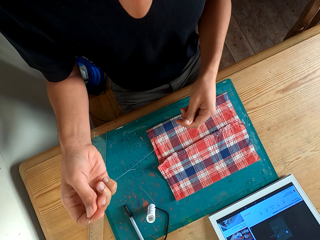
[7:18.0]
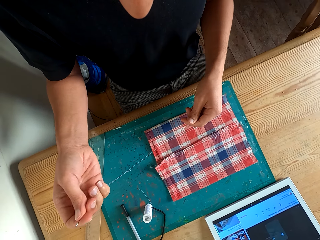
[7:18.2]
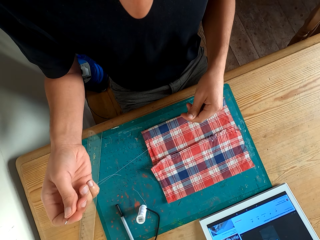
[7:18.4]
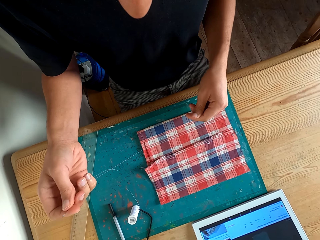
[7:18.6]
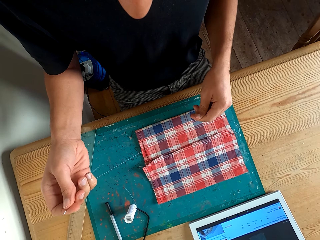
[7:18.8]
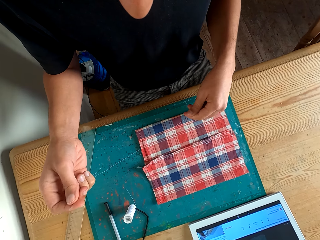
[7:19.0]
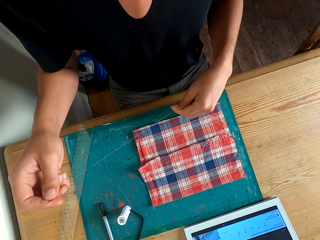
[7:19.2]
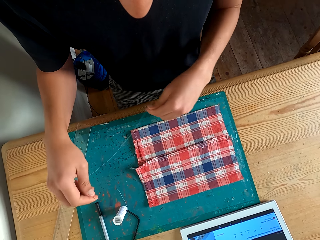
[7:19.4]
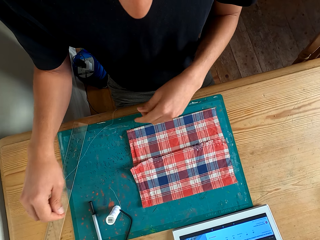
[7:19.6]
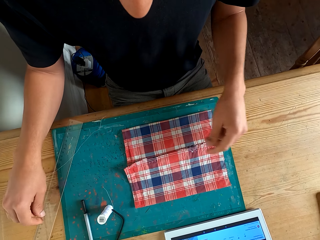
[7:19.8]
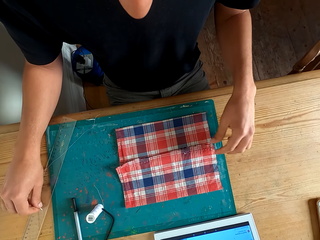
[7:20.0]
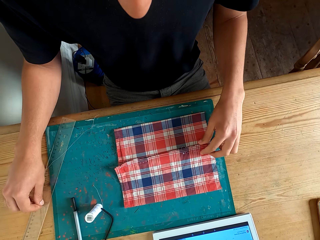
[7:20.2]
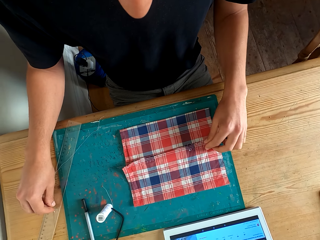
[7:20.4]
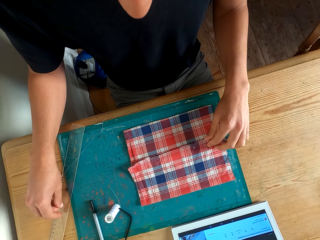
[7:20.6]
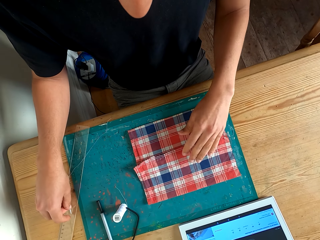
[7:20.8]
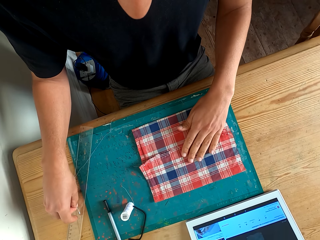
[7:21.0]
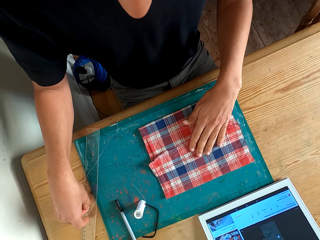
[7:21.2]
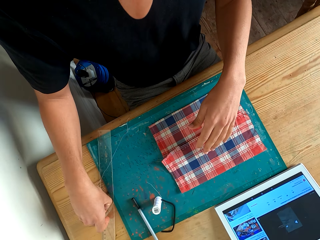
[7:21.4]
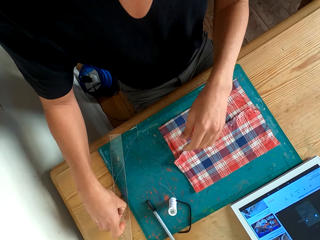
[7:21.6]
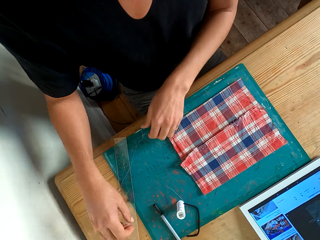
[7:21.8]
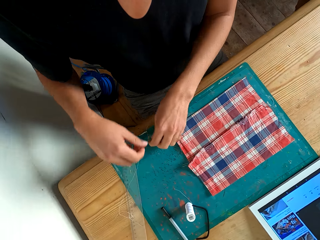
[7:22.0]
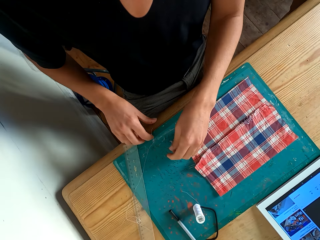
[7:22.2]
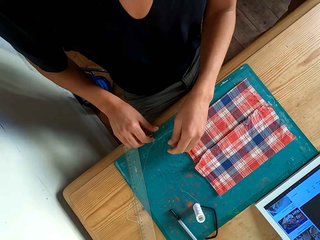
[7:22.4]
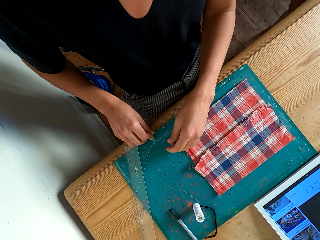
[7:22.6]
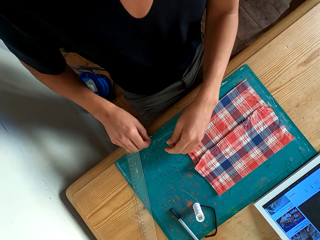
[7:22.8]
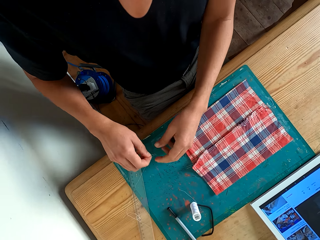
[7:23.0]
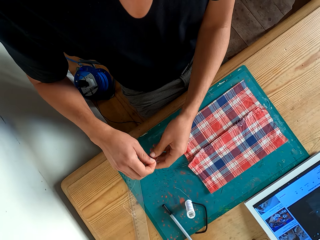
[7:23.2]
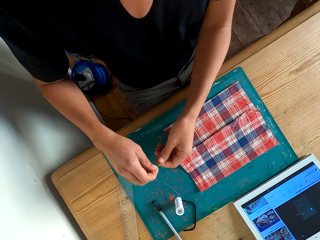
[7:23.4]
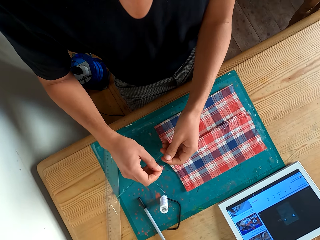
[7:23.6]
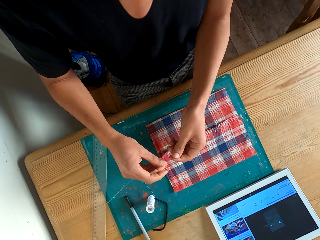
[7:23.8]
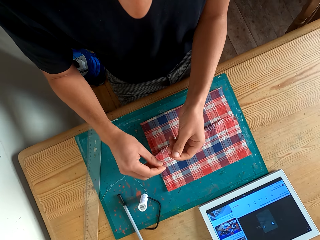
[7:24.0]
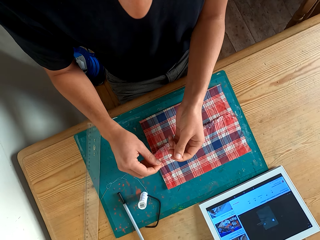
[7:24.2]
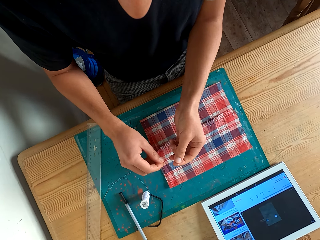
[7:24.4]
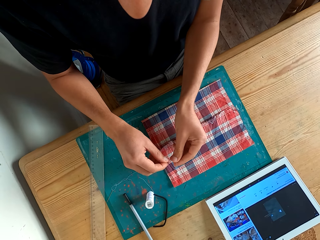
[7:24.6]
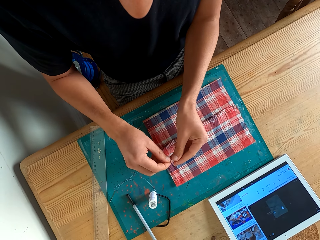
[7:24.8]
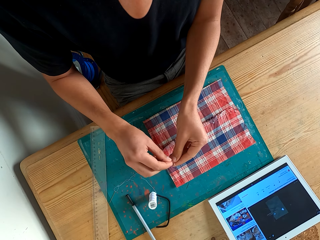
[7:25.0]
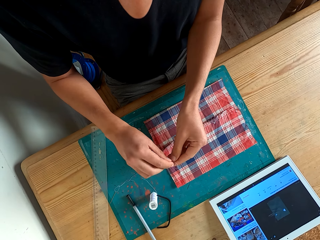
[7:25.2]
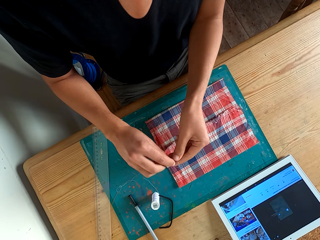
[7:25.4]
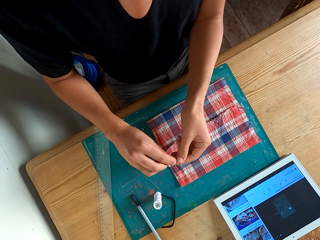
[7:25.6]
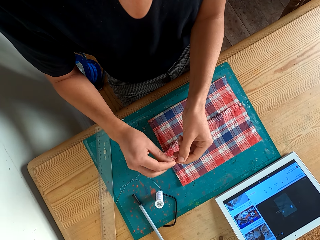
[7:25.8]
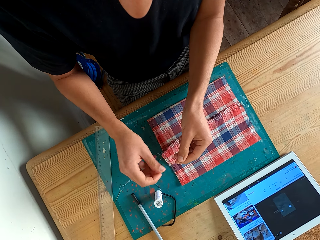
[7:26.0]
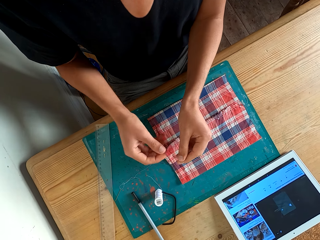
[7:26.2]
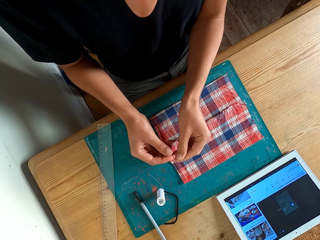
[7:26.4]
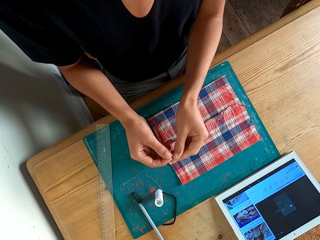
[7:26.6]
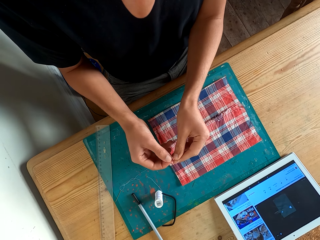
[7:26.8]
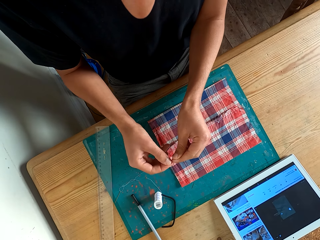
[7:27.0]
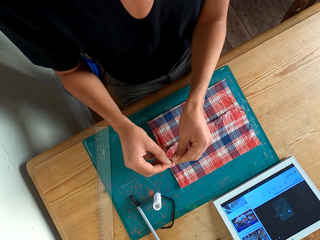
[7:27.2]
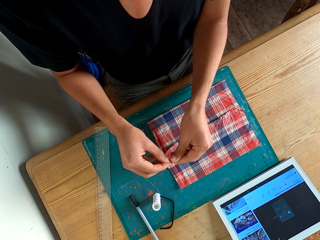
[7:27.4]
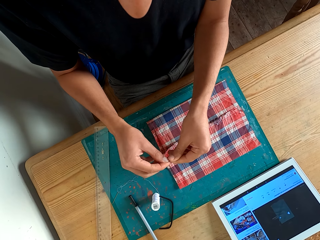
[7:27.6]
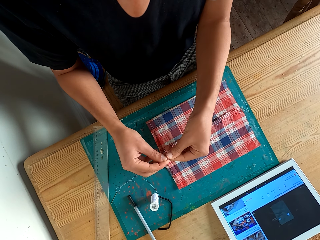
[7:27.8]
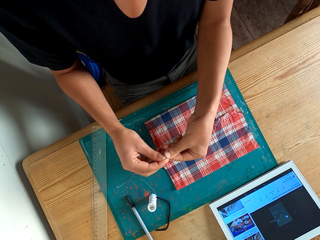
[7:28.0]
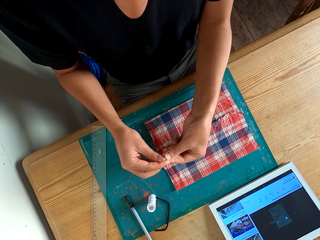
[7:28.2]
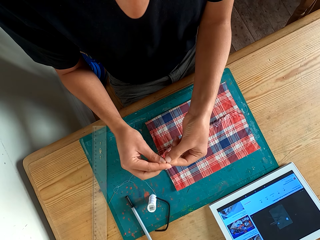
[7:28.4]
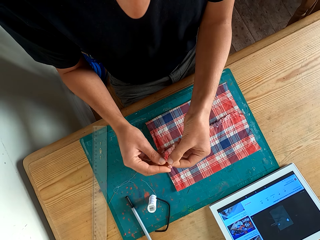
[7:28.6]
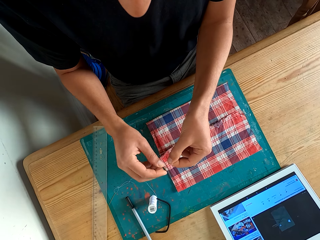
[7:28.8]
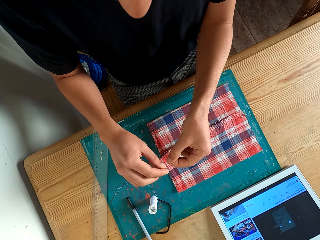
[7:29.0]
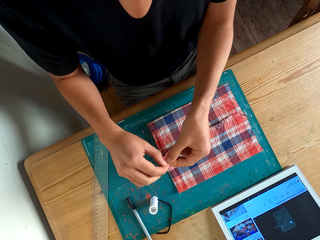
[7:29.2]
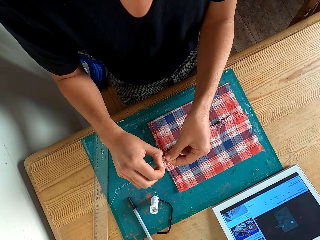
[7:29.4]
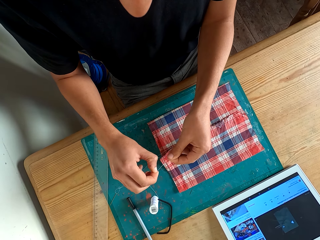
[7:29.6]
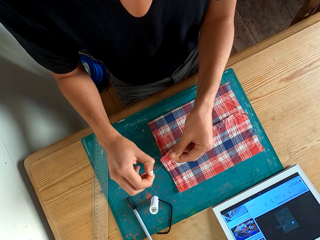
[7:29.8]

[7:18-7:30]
The camera wearer puts the needle on the table. They tie the thread.

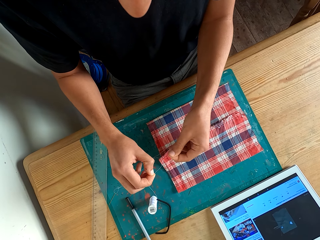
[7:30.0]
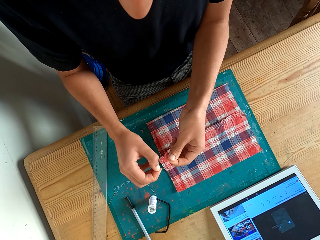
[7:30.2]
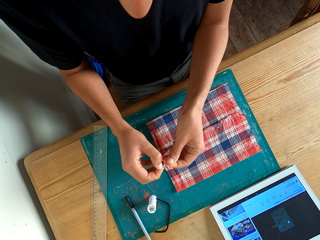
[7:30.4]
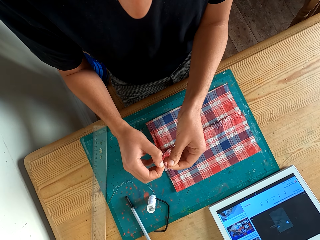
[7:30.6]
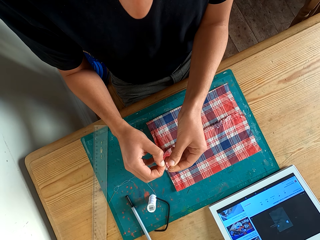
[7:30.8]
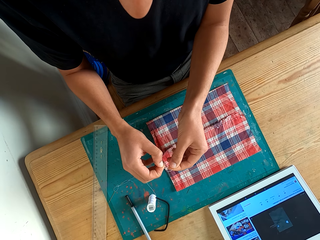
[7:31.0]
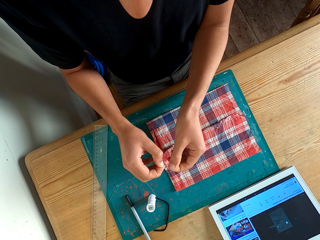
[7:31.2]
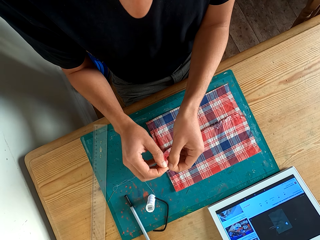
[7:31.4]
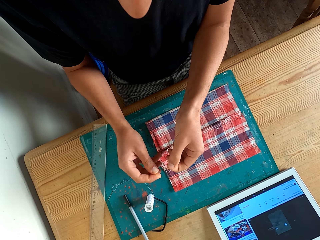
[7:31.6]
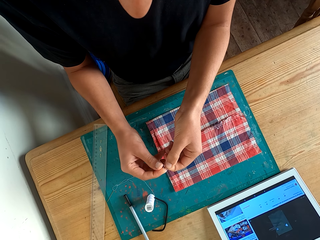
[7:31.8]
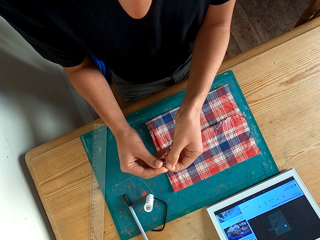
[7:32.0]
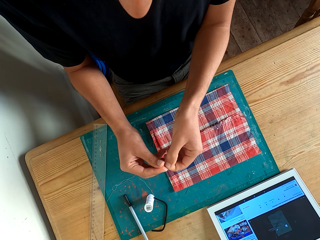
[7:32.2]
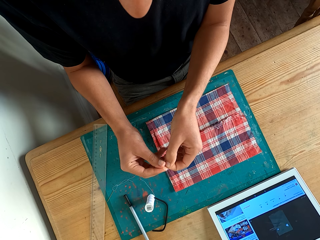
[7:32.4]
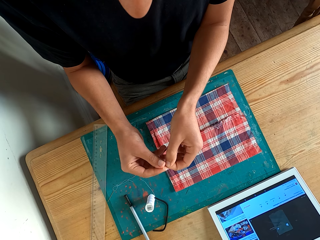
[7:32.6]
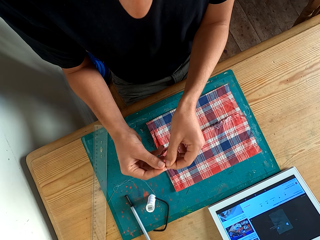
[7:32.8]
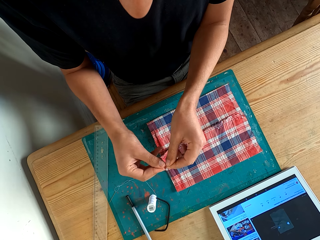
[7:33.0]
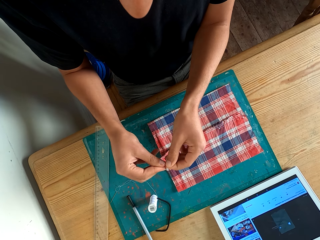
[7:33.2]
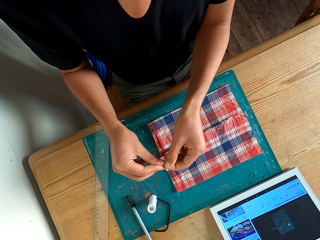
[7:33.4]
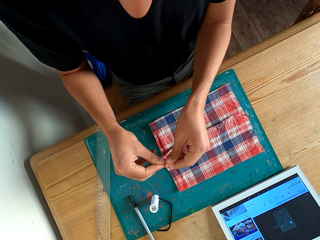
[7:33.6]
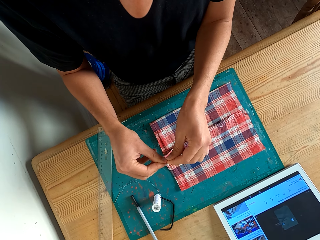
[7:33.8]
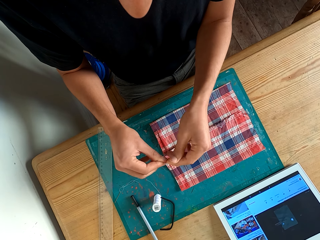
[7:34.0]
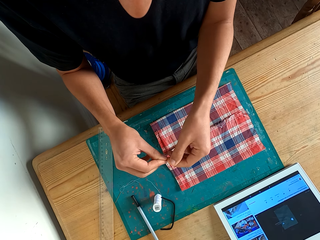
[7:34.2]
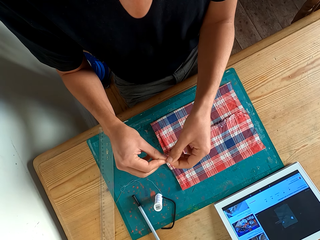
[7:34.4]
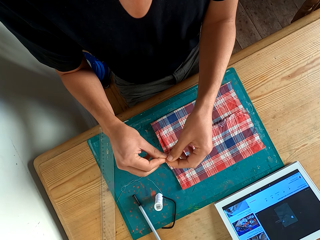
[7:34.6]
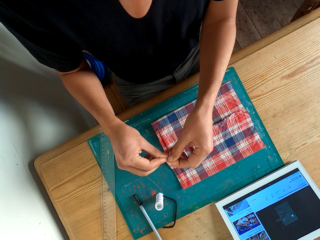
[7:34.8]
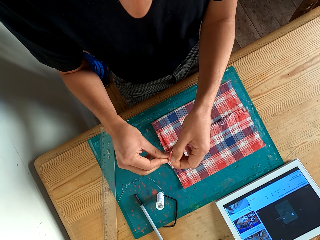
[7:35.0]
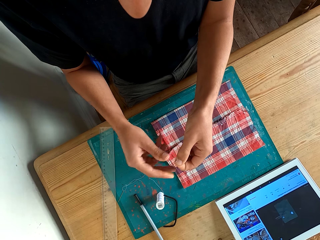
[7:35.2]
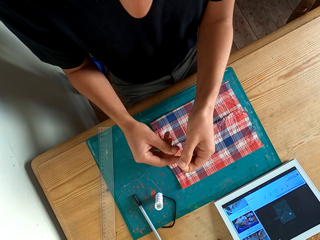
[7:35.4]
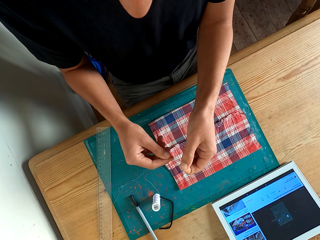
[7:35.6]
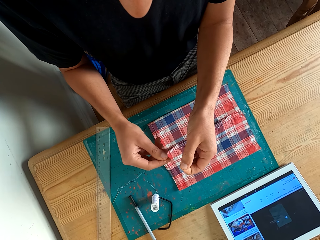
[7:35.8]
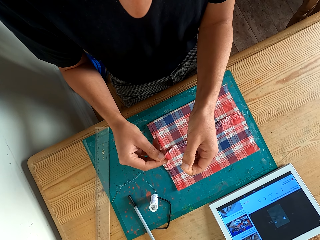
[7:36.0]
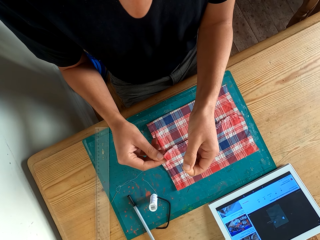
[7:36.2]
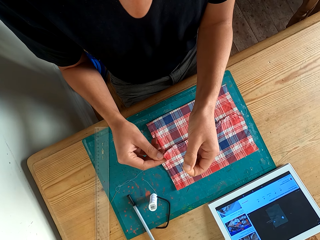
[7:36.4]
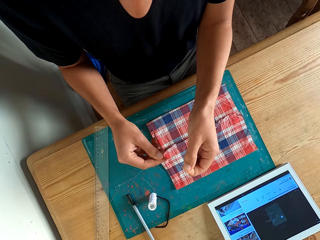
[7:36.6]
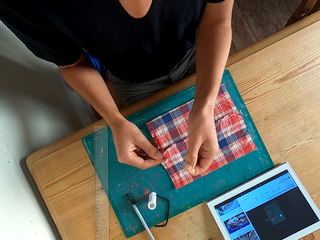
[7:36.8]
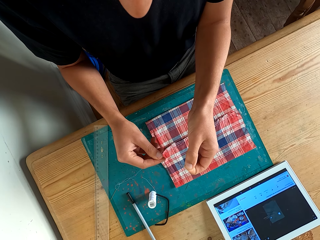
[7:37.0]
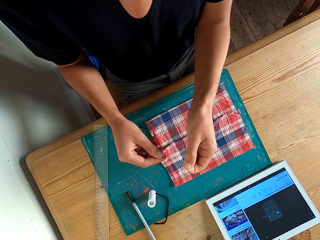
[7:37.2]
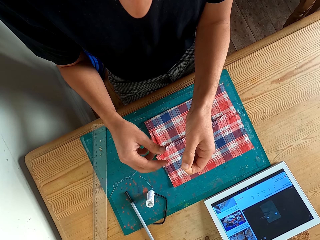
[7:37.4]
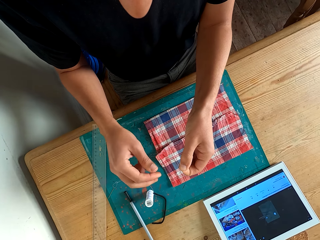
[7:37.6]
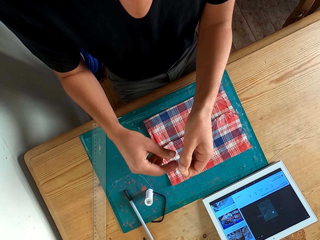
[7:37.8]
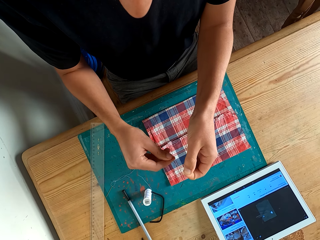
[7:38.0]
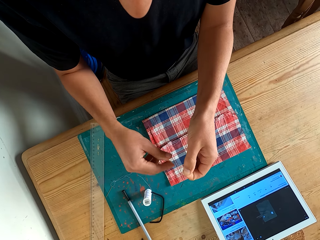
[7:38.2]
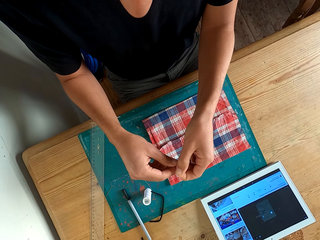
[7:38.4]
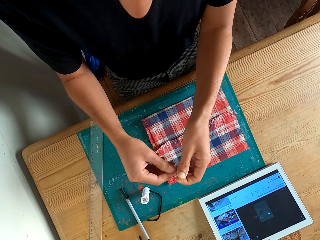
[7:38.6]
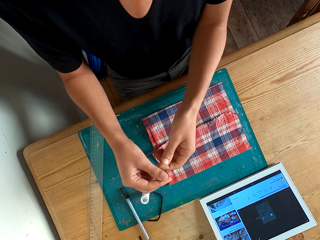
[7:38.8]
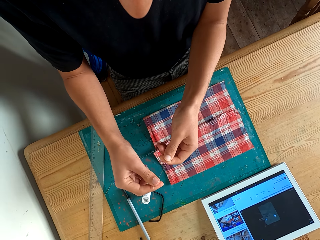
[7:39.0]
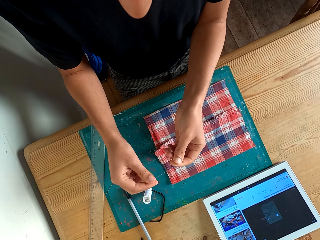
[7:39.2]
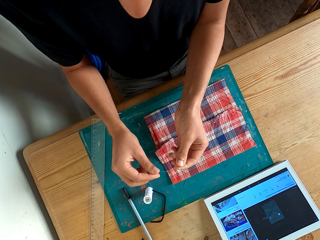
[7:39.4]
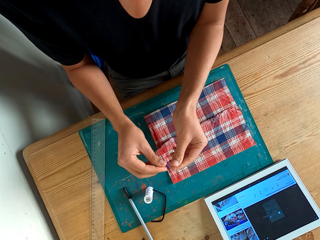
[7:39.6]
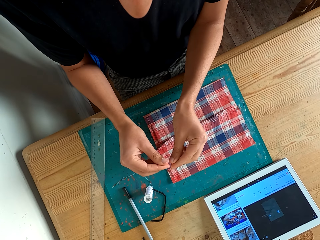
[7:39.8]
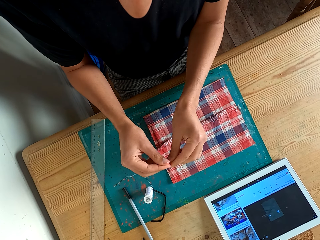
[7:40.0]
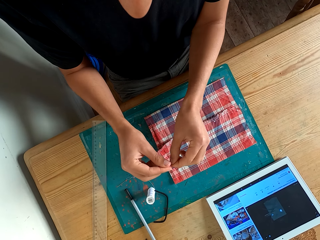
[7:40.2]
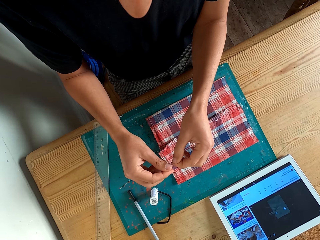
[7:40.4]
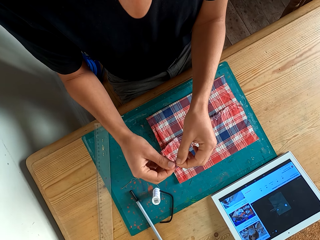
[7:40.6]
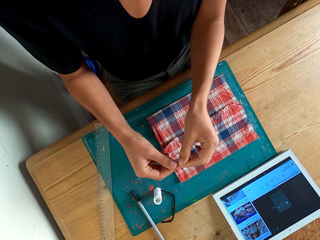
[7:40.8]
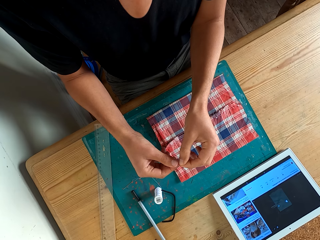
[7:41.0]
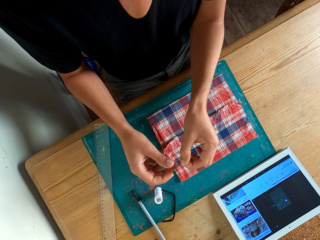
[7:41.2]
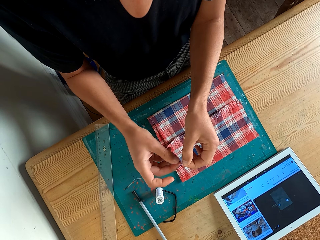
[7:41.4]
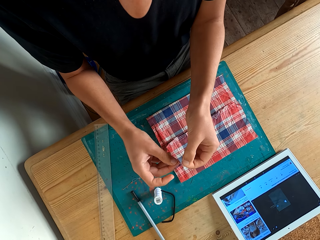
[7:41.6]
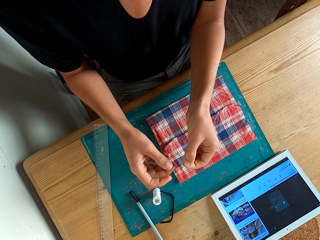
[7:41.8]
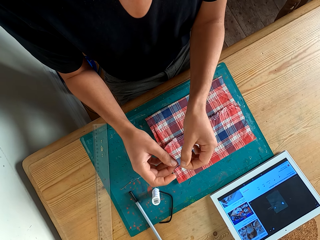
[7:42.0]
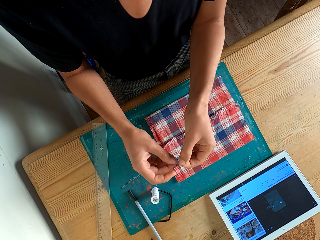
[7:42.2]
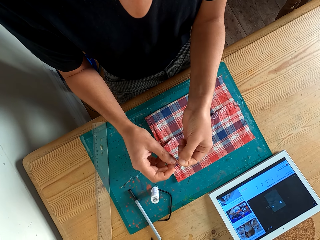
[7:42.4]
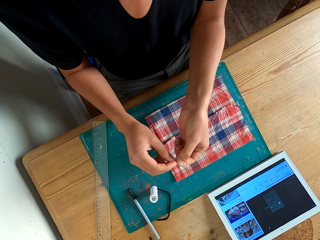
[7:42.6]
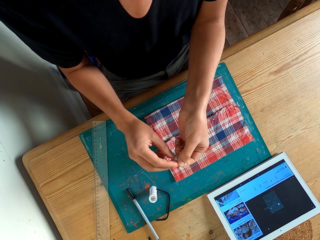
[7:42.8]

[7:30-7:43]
The camera wearer ties a thread.
